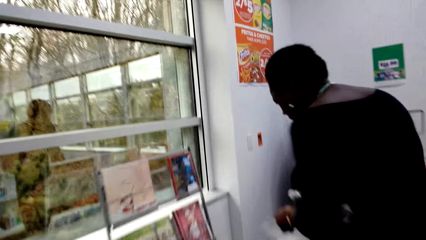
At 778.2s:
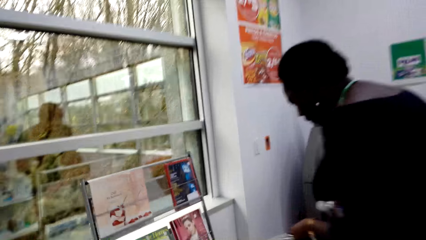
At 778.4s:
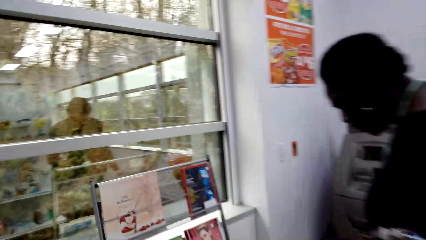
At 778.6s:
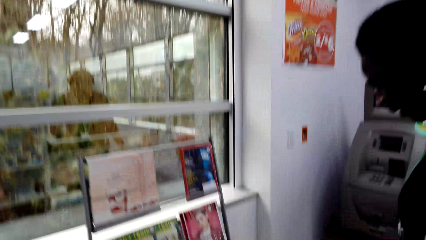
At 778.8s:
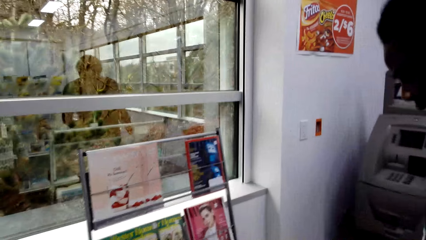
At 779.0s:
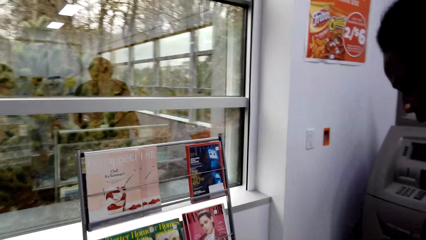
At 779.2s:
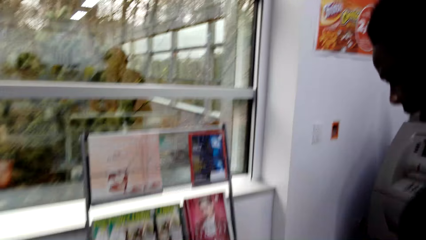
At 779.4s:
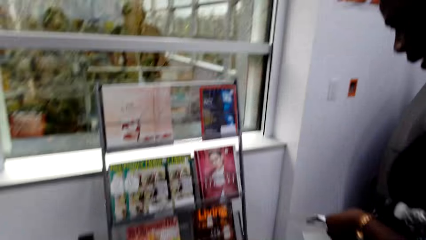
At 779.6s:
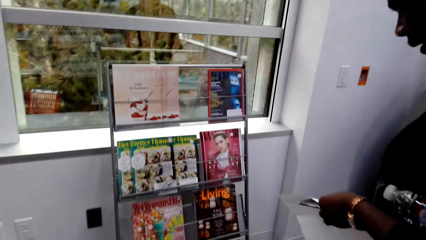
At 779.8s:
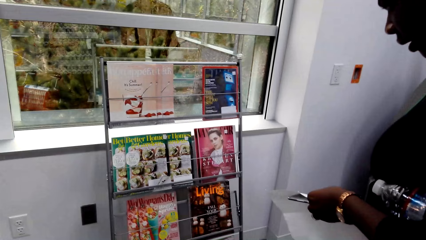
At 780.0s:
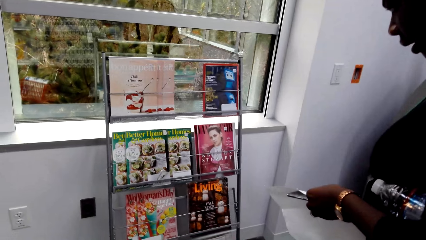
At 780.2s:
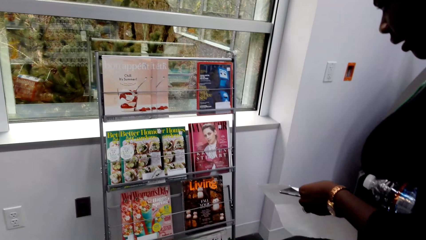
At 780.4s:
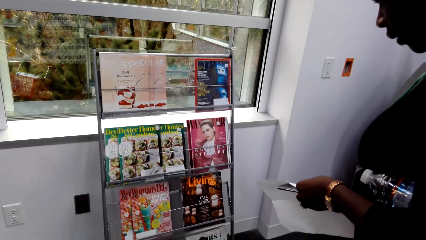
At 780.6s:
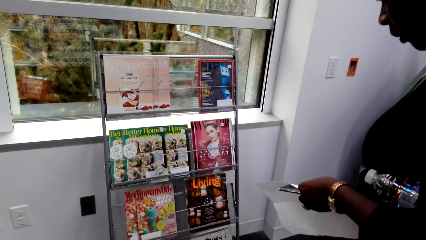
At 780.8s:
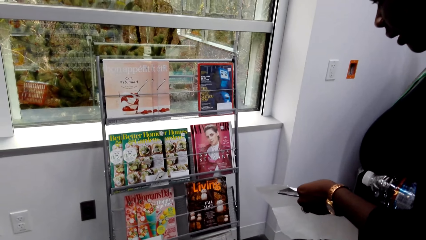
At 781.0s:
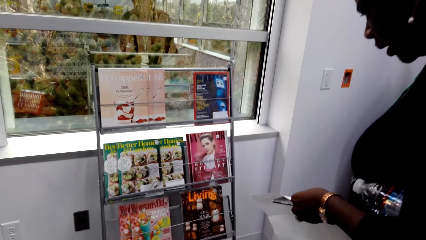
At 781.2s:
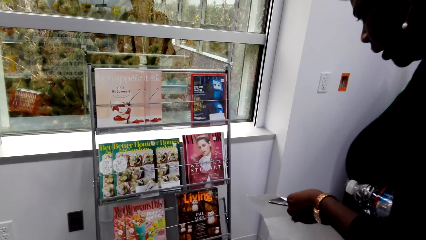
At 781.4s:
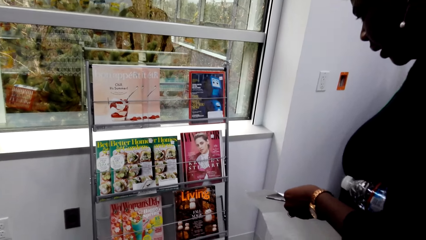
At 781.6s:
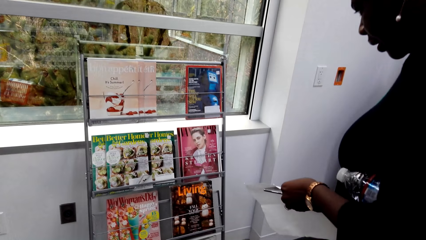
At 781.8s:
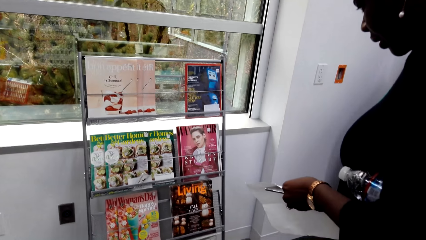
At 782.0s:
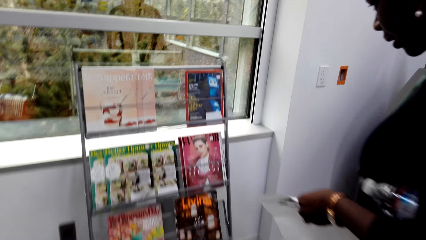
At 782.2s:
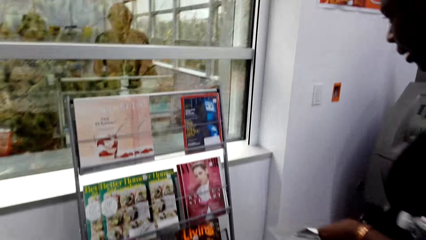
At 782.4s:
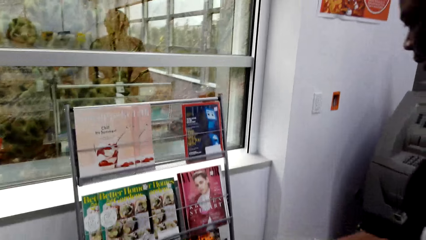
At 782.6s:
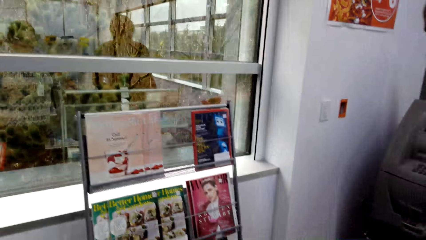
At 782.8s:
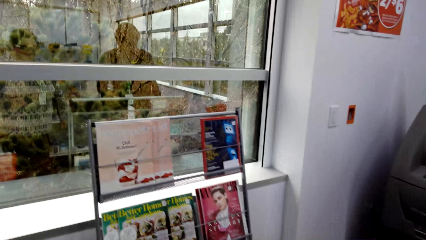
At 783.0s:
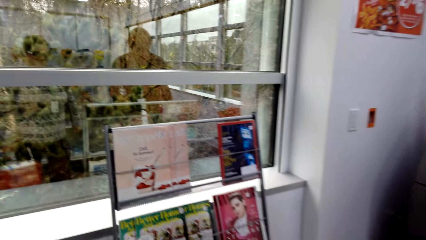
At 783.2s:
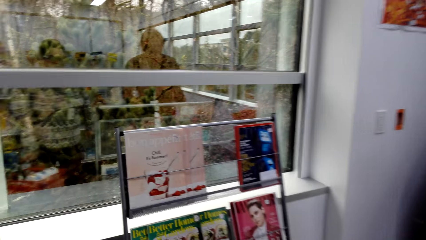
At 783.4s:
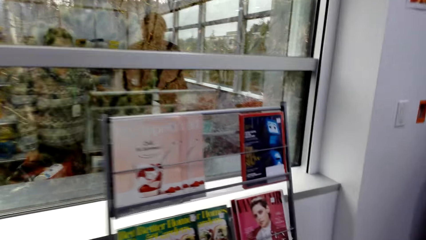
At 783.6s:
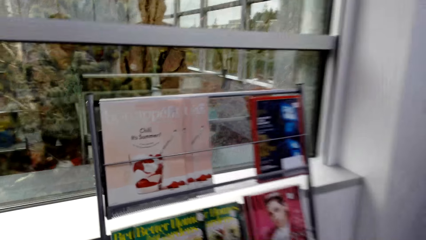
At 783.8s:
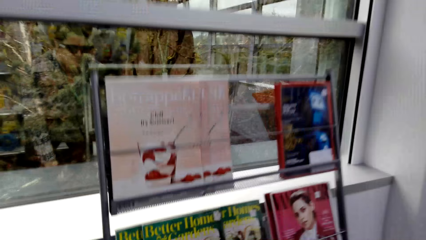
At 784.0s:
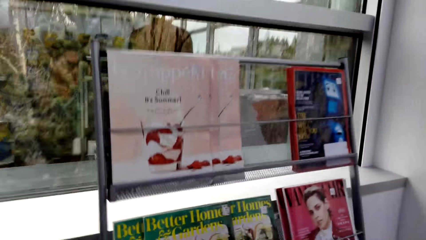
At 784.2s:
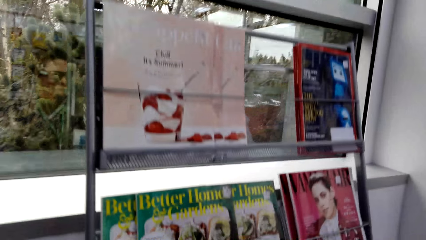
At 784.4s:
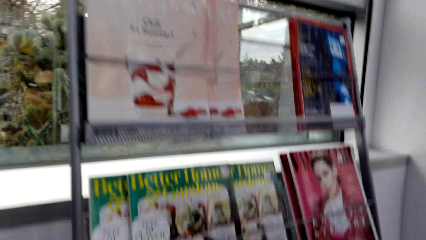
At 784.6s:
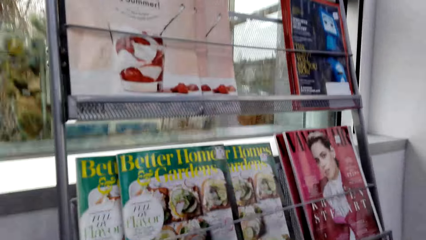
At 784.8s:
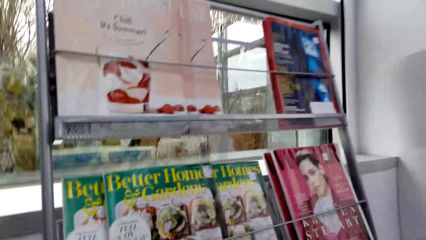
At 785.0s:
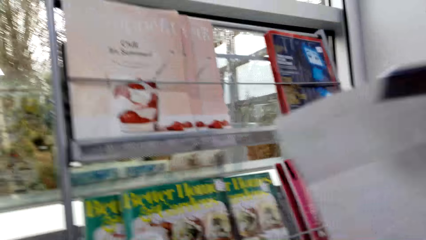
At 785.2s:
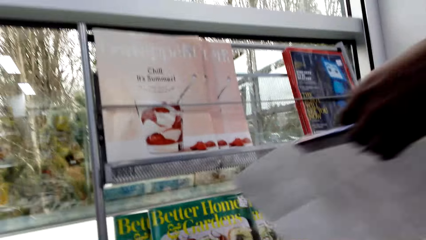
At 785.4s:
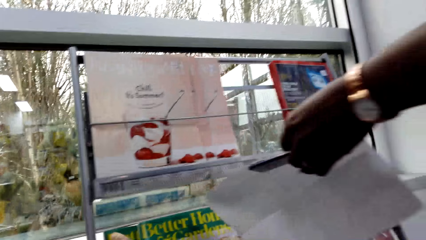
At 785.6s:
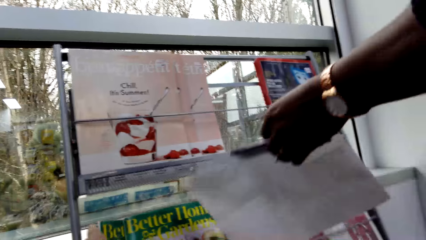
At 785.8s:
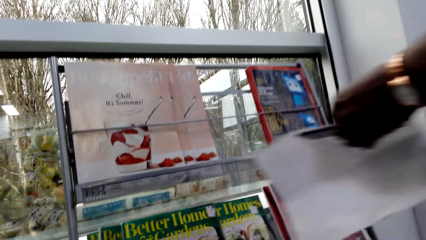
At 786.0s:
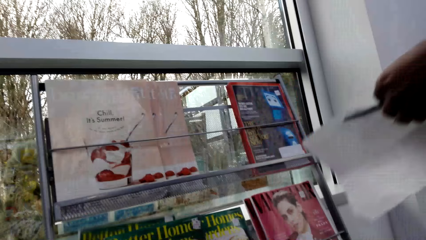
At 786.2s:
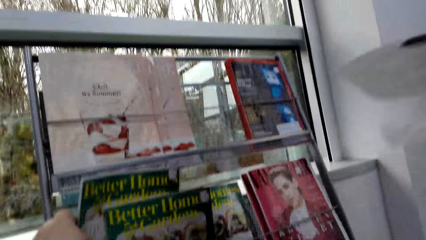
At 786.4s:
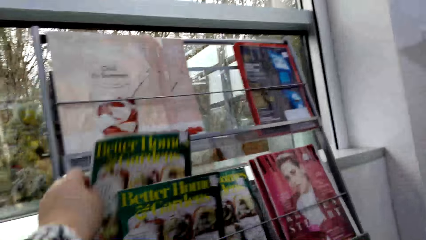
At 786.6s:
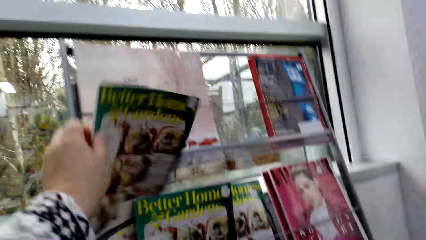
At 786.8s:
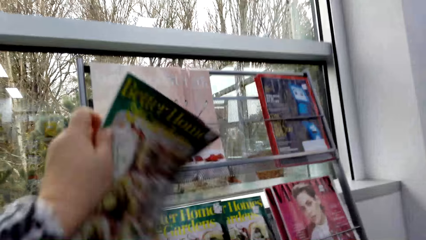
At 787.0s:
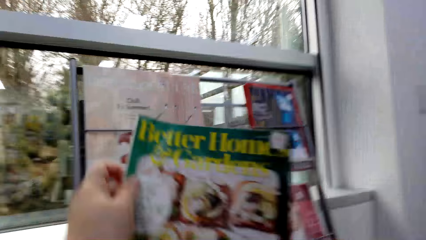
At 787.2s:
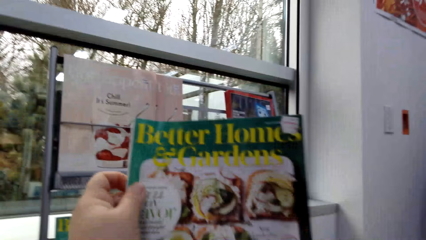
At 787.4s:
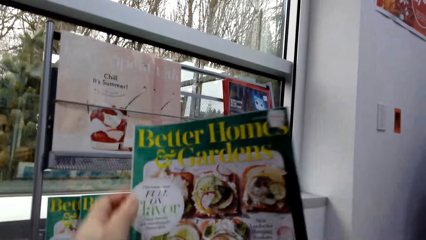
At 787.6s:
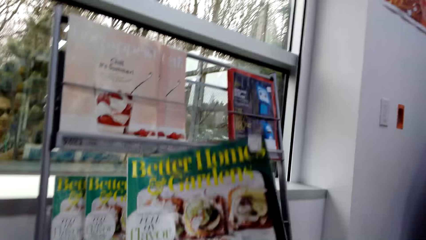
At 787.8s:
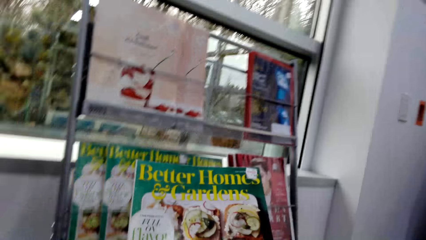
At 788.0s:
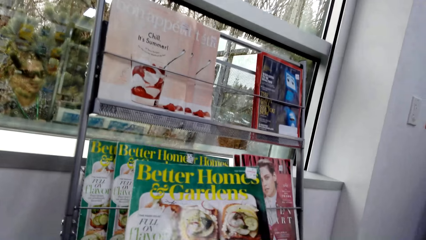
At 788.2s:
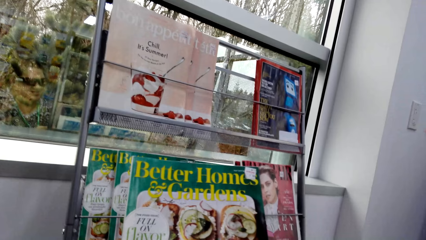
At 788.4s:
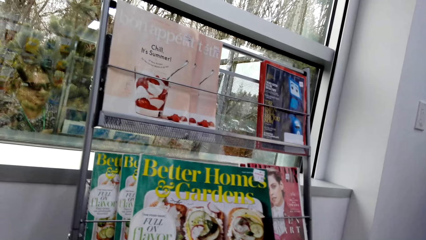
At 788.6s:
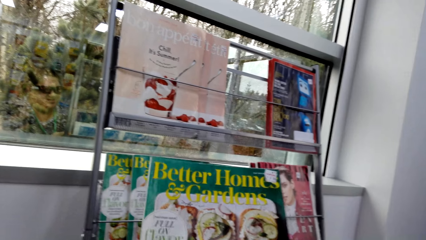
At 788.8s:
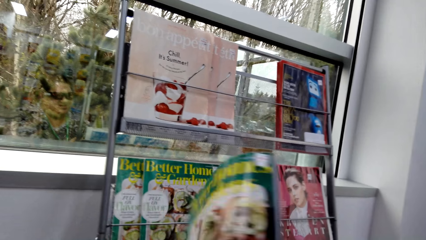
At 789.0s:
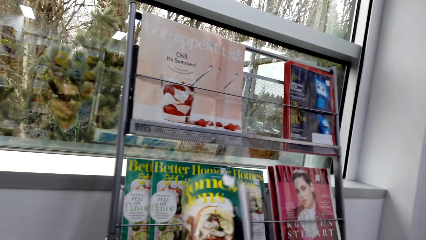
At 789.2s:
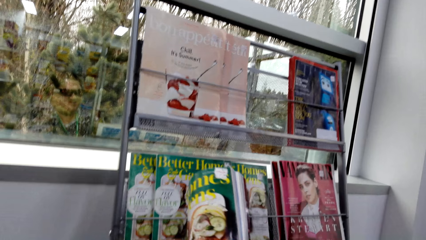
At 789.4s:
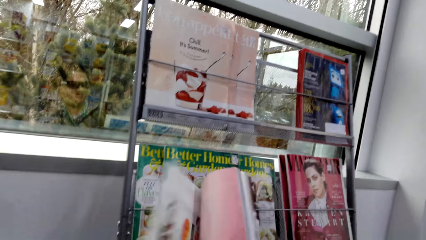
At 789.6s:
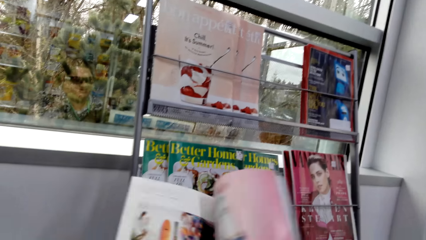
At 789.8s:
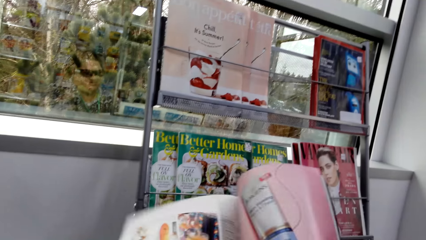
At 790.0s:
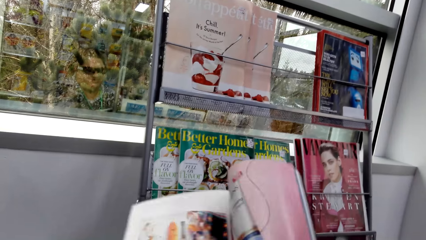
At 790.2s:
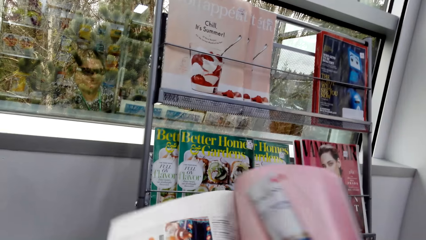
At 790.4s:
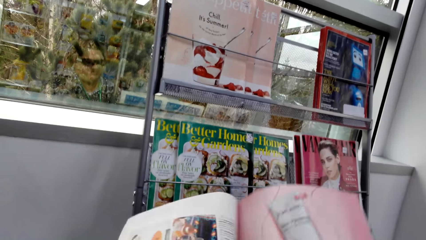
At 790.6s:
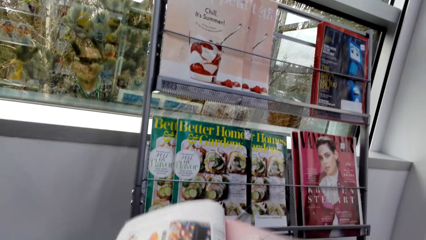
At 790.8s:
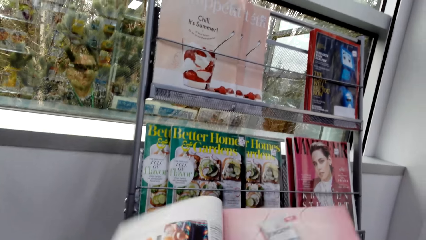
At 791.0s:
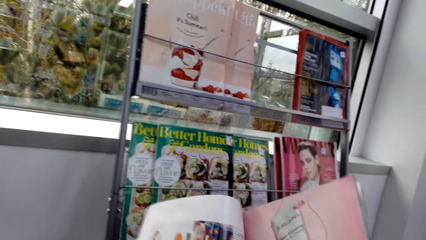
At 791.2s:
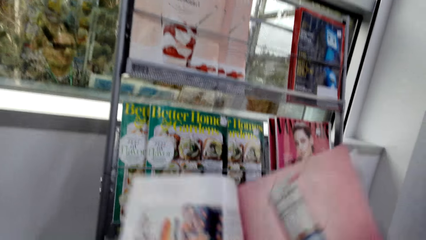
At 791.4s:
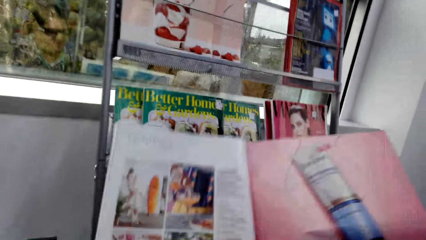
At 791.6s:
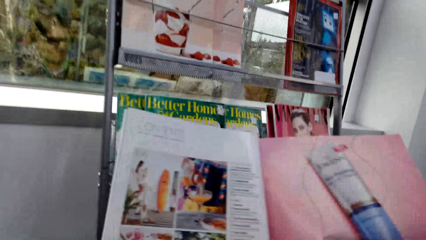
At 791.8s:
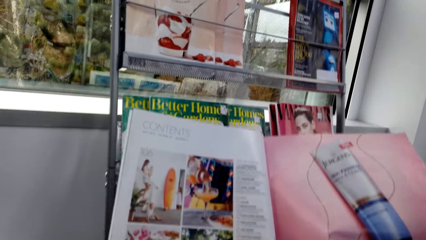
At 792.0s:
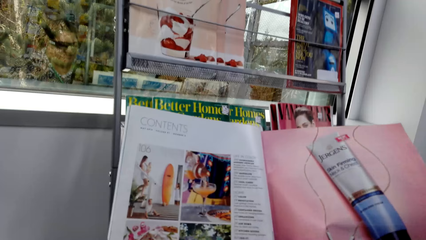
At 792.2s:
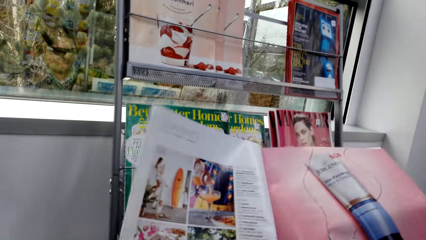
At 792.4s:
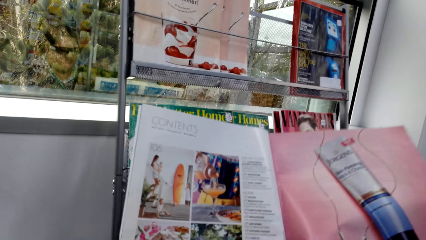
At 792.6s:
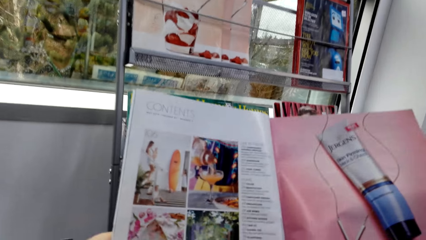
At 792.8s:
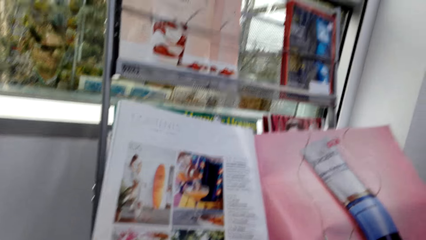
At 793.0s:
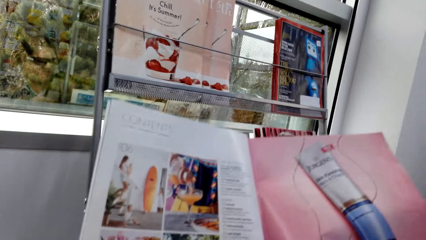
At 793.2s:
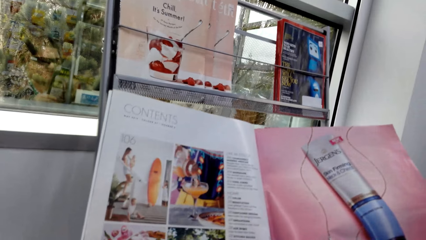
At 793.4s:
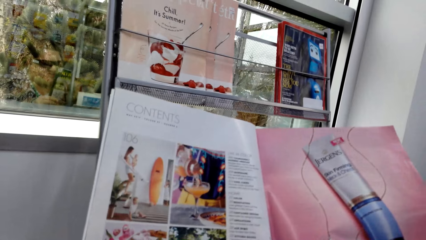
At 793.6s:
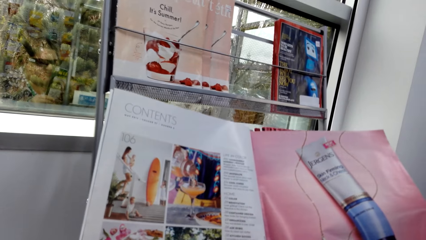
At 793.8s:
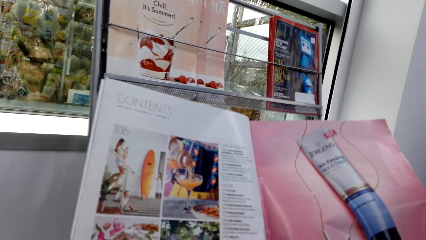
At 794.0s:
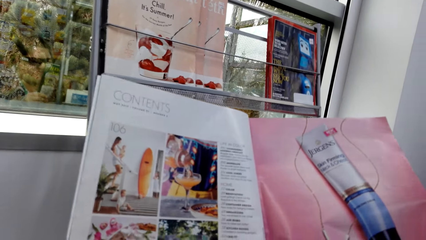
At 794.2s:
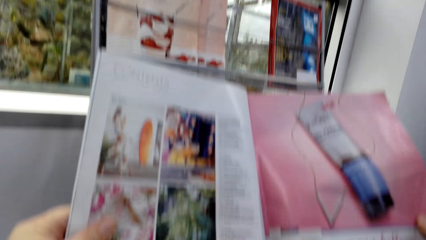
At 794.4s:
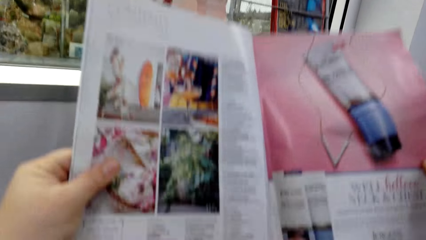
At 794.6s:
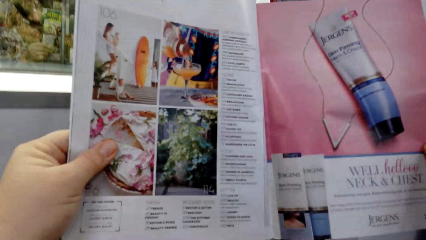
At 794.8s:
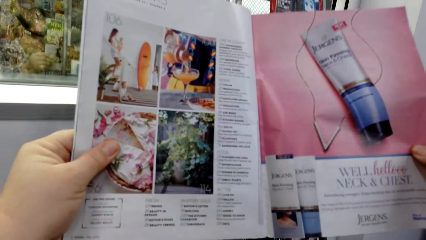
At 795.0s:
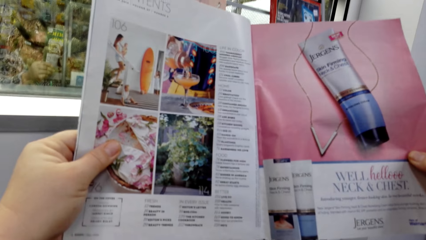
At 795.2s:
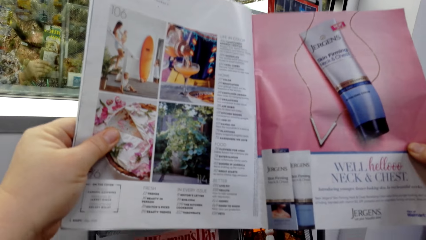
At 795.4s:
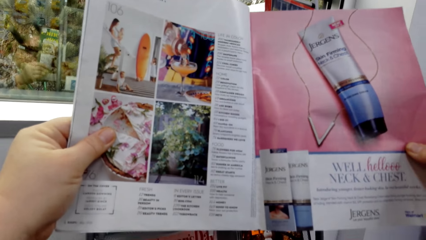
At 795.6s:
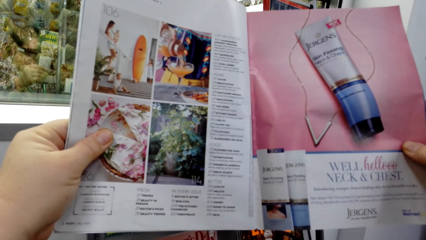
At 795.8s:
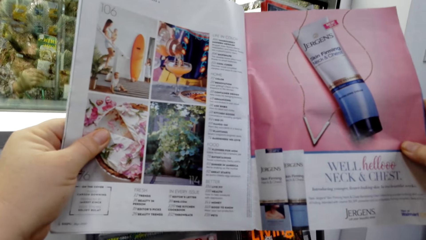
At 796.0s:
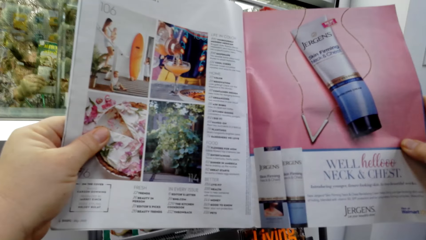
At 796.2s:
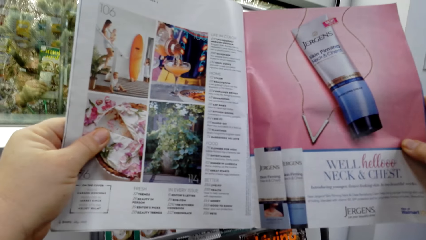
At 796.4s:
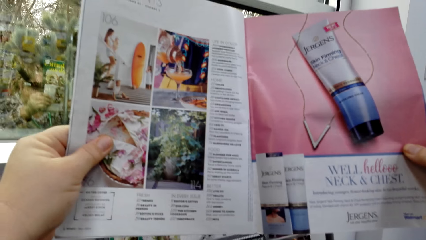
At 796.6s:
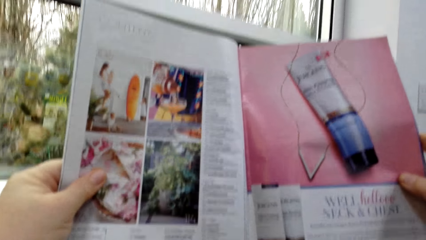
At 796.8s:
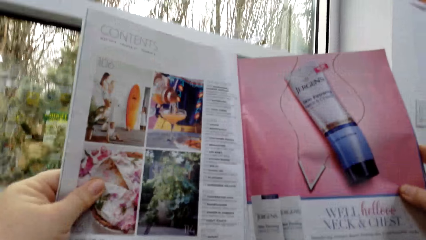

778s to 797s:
The camera wearer looks at the magazines. A woman looks at the magazines. The woman points at the magazines. The camera wearer holds the magazine. They pick up the magazine. They flip the pages of the magazine. They read the magazine.
